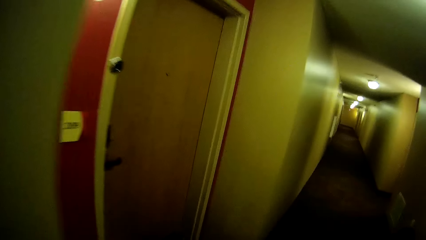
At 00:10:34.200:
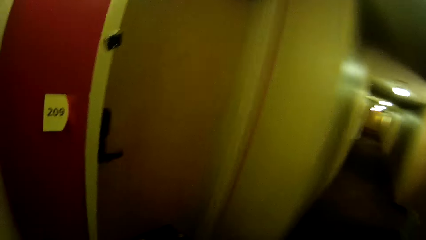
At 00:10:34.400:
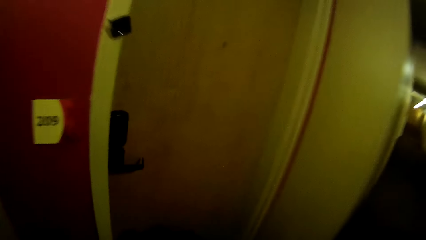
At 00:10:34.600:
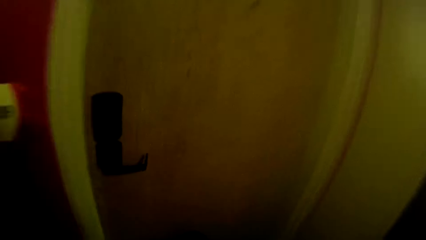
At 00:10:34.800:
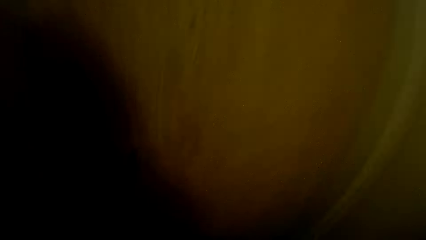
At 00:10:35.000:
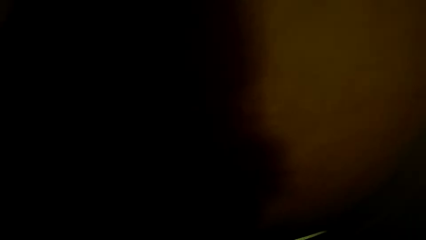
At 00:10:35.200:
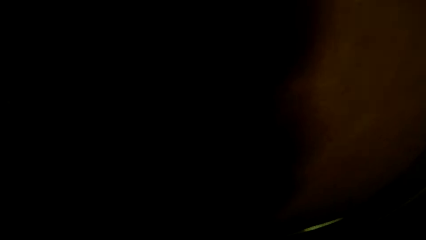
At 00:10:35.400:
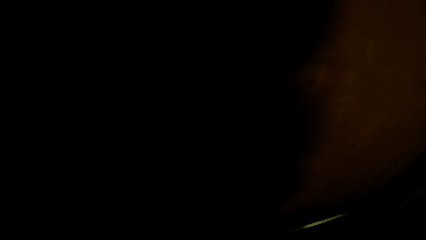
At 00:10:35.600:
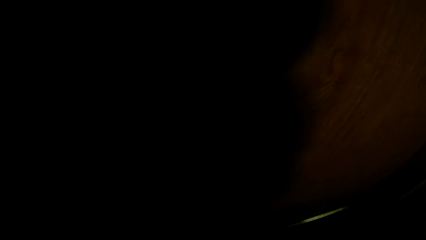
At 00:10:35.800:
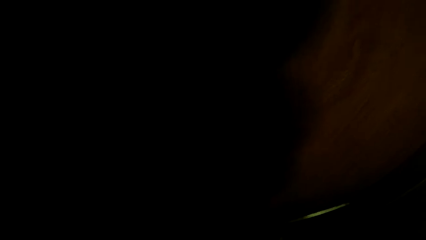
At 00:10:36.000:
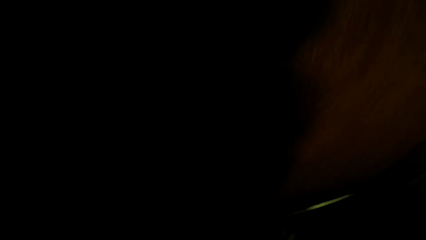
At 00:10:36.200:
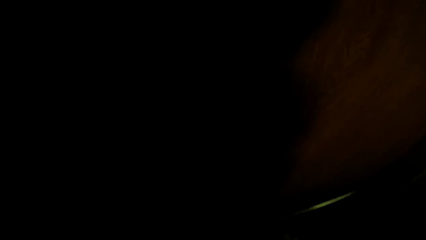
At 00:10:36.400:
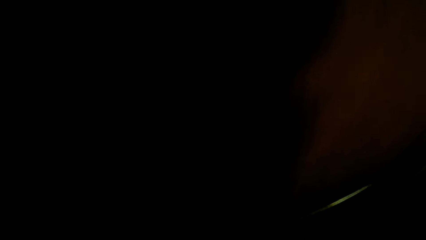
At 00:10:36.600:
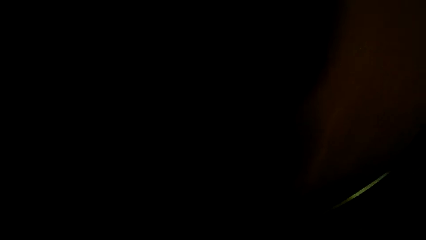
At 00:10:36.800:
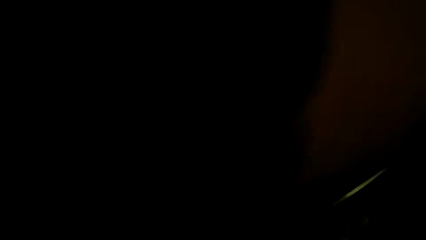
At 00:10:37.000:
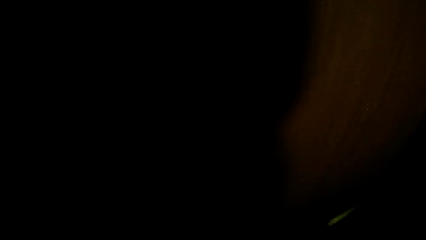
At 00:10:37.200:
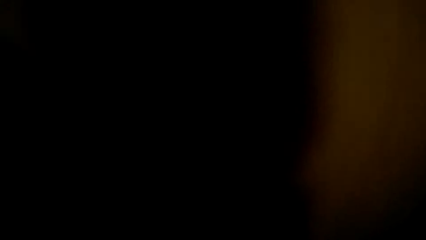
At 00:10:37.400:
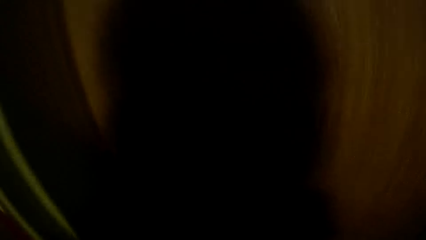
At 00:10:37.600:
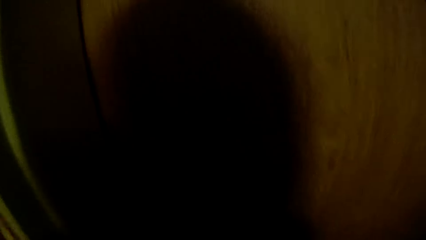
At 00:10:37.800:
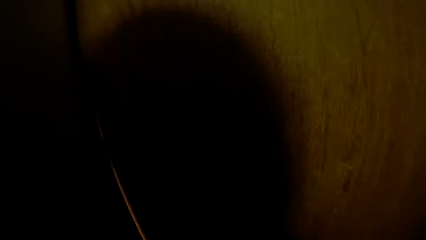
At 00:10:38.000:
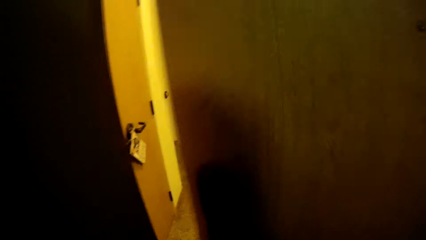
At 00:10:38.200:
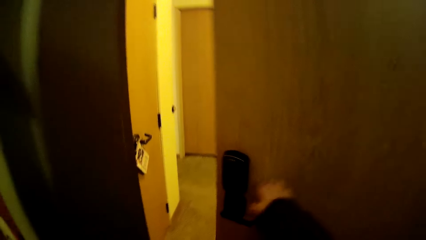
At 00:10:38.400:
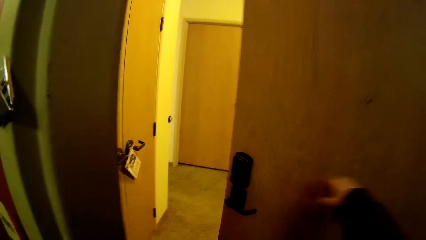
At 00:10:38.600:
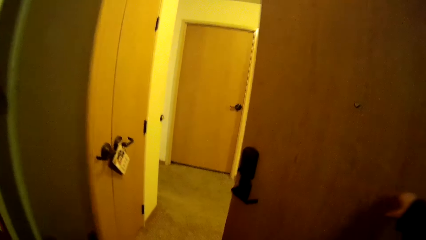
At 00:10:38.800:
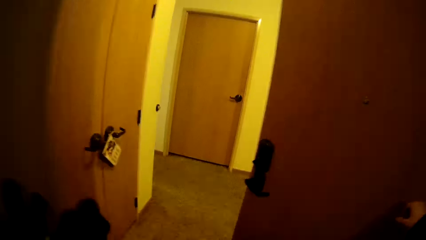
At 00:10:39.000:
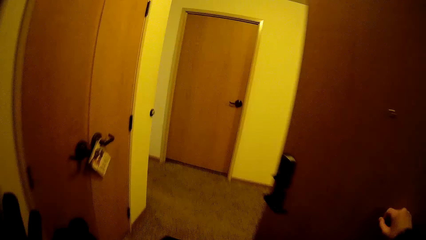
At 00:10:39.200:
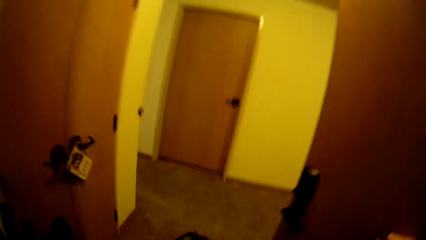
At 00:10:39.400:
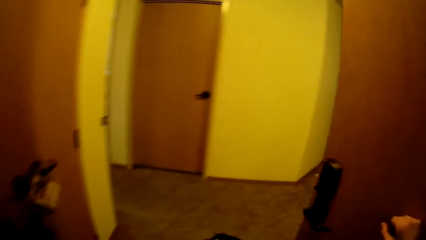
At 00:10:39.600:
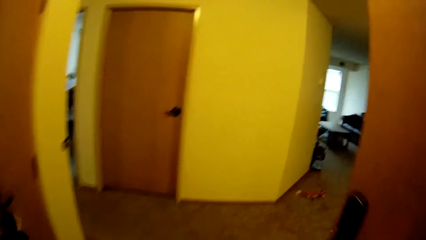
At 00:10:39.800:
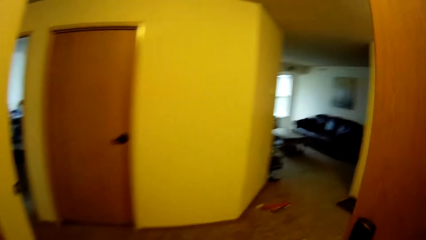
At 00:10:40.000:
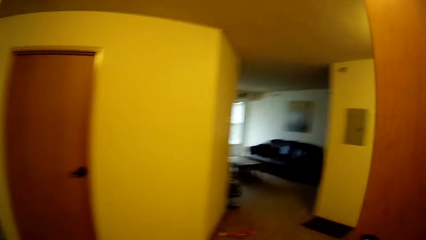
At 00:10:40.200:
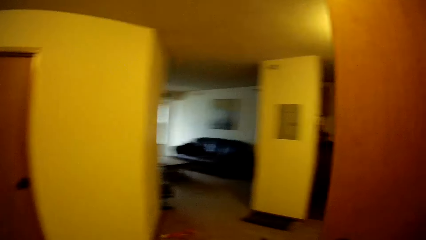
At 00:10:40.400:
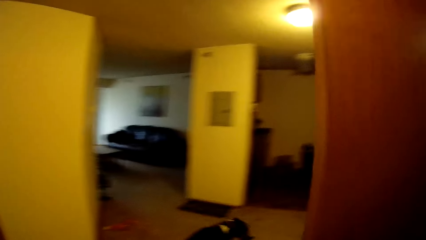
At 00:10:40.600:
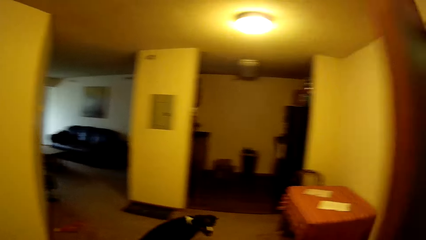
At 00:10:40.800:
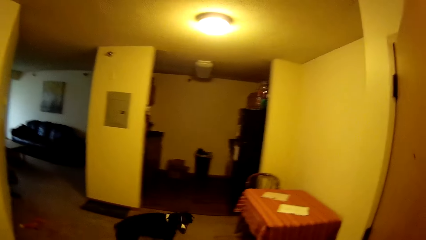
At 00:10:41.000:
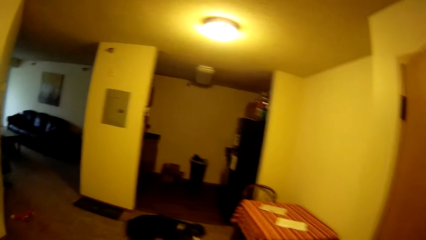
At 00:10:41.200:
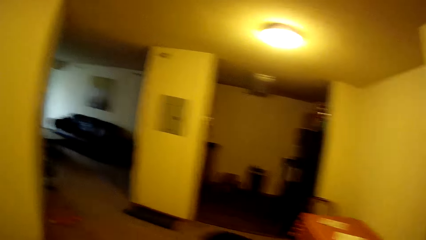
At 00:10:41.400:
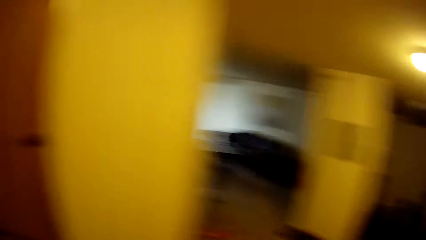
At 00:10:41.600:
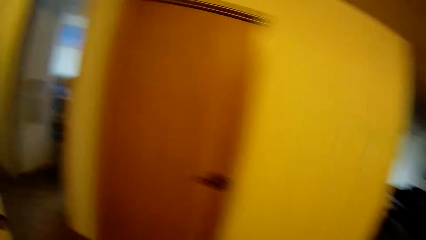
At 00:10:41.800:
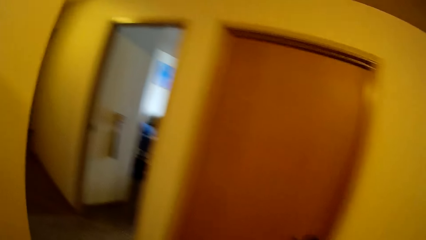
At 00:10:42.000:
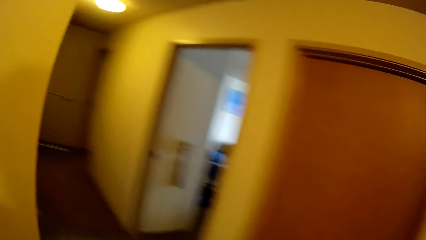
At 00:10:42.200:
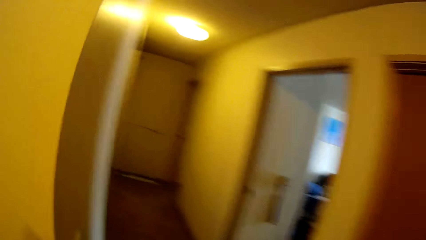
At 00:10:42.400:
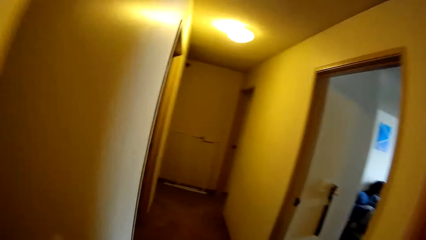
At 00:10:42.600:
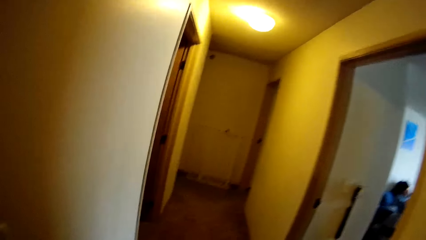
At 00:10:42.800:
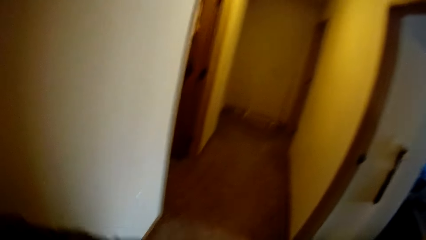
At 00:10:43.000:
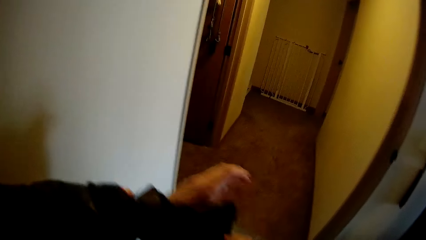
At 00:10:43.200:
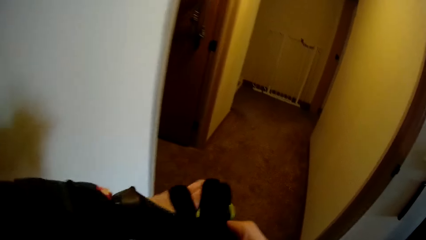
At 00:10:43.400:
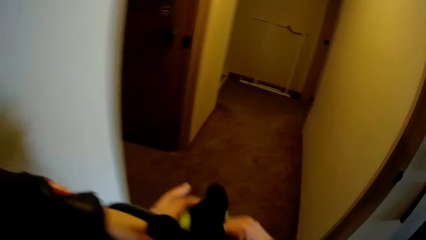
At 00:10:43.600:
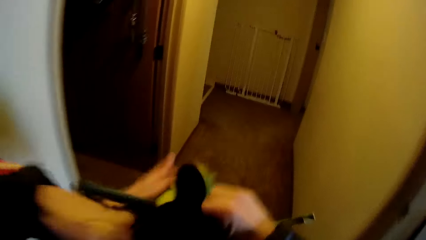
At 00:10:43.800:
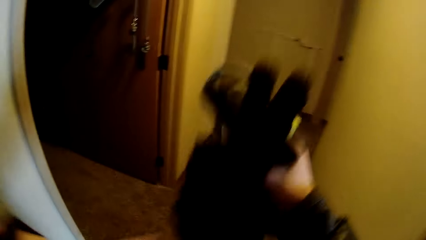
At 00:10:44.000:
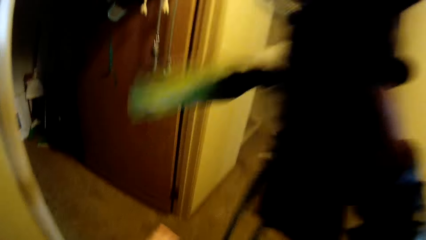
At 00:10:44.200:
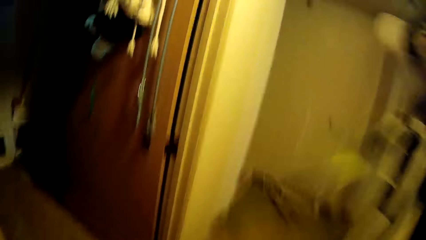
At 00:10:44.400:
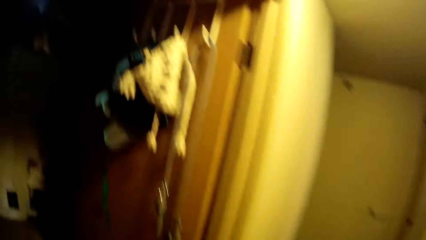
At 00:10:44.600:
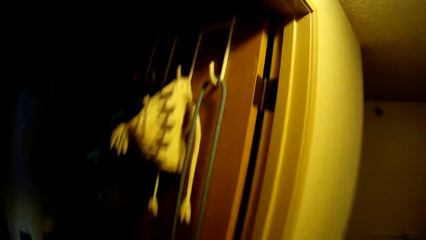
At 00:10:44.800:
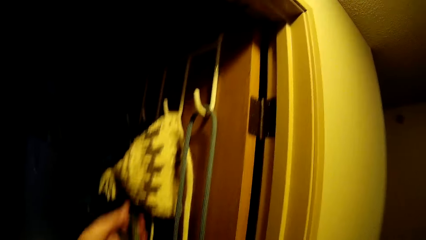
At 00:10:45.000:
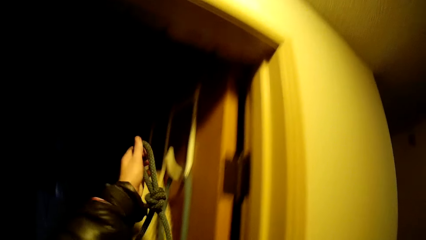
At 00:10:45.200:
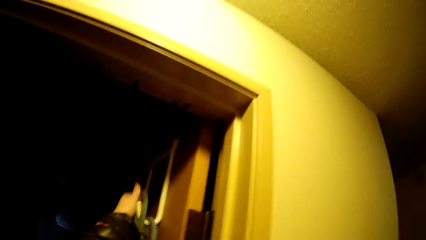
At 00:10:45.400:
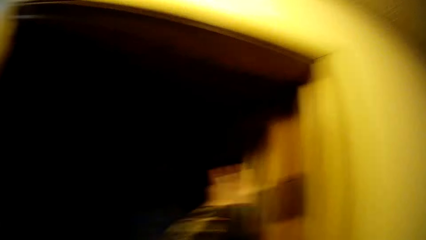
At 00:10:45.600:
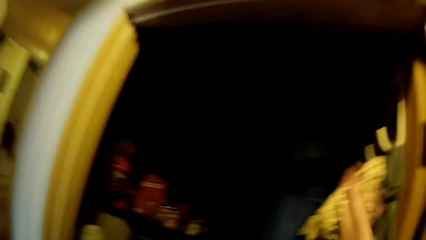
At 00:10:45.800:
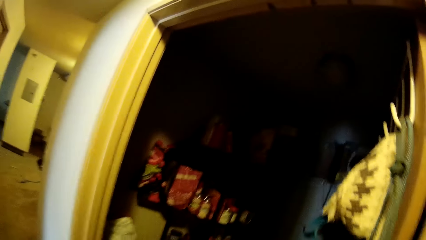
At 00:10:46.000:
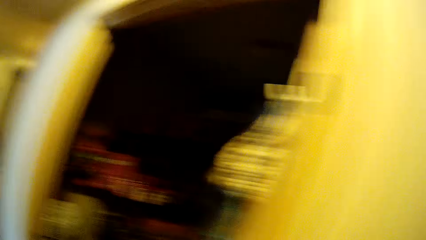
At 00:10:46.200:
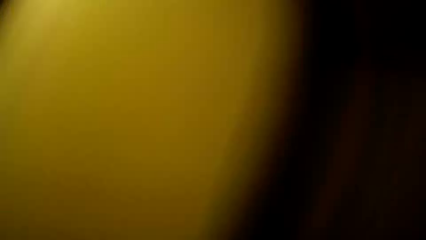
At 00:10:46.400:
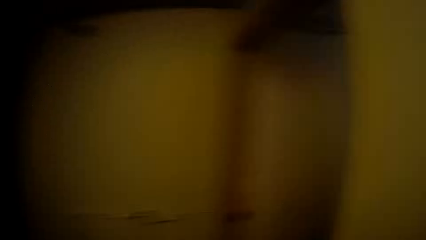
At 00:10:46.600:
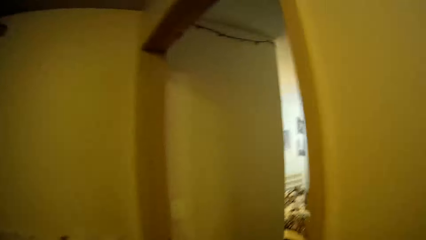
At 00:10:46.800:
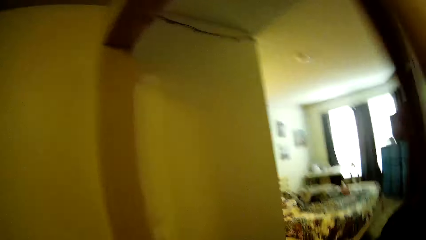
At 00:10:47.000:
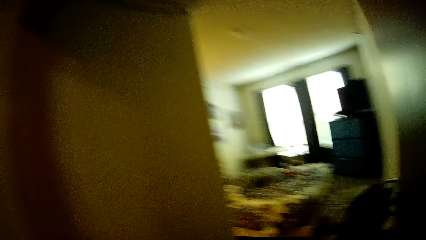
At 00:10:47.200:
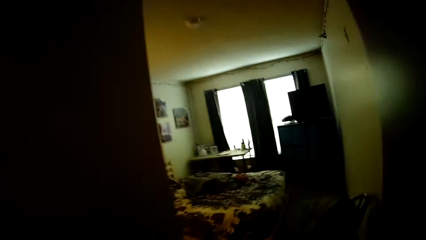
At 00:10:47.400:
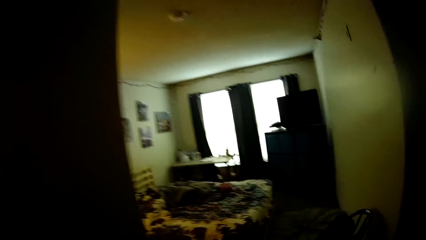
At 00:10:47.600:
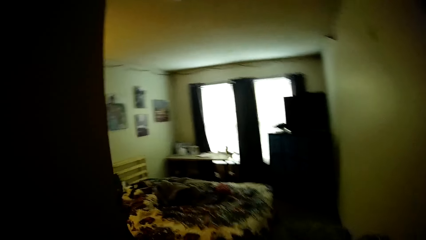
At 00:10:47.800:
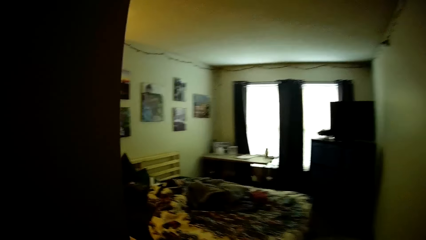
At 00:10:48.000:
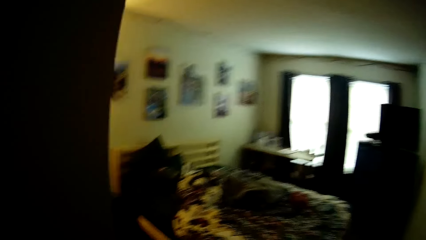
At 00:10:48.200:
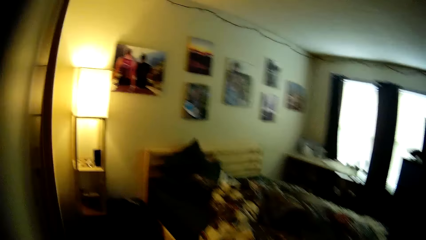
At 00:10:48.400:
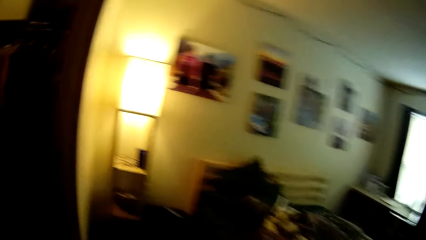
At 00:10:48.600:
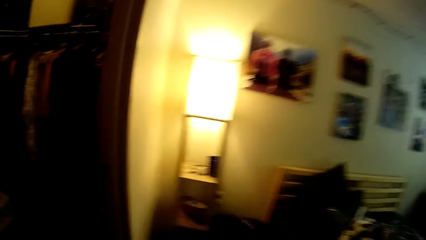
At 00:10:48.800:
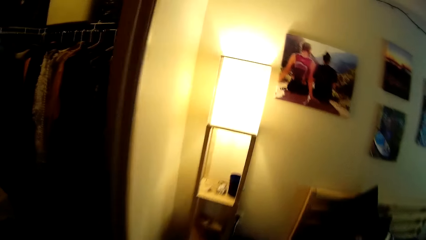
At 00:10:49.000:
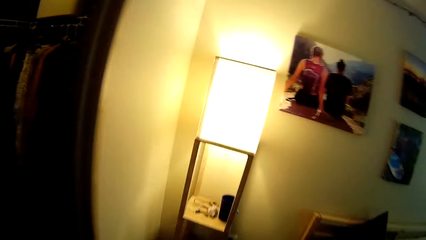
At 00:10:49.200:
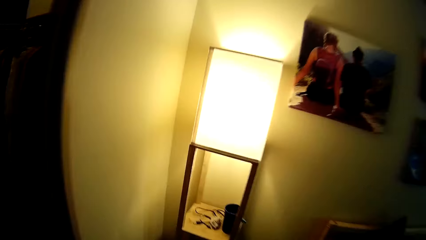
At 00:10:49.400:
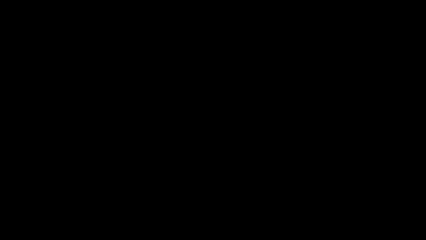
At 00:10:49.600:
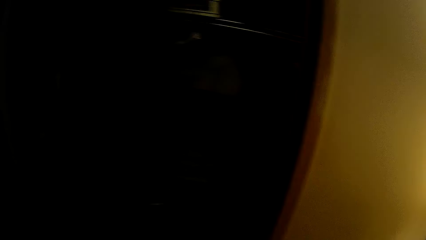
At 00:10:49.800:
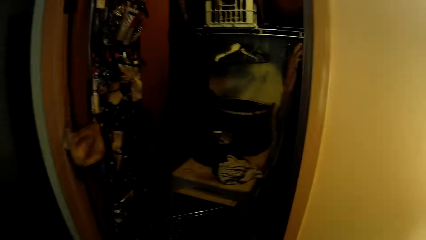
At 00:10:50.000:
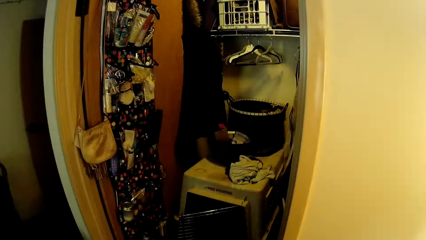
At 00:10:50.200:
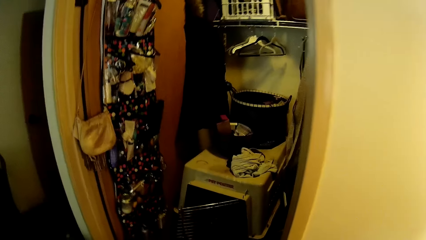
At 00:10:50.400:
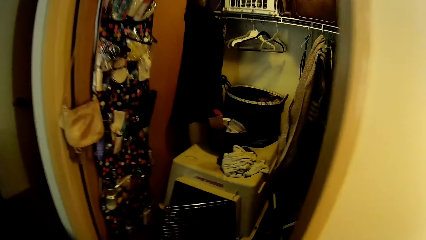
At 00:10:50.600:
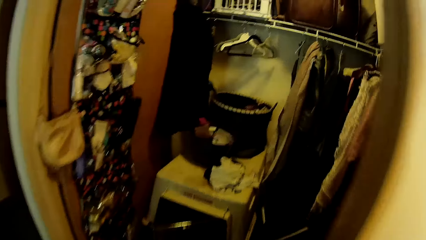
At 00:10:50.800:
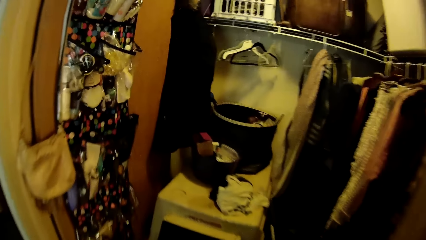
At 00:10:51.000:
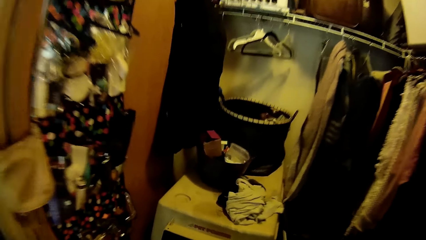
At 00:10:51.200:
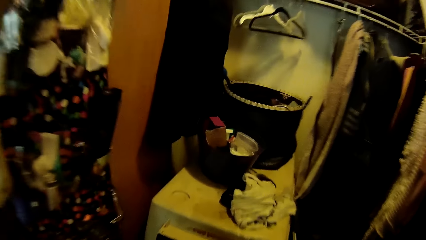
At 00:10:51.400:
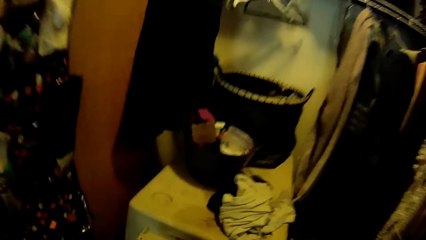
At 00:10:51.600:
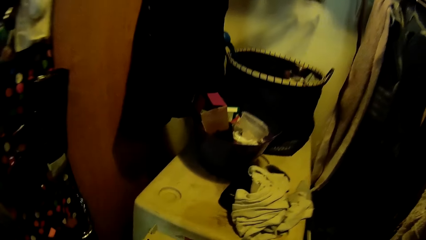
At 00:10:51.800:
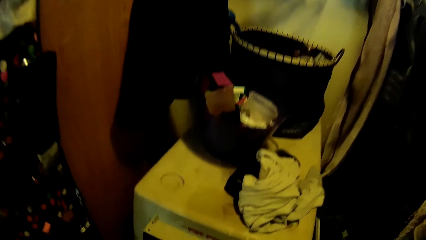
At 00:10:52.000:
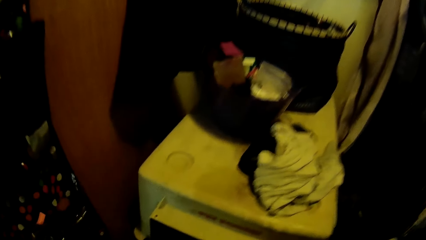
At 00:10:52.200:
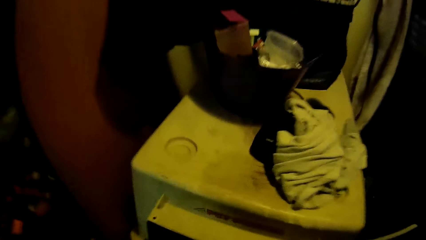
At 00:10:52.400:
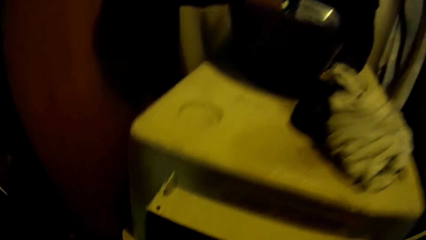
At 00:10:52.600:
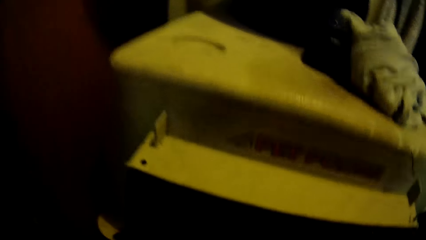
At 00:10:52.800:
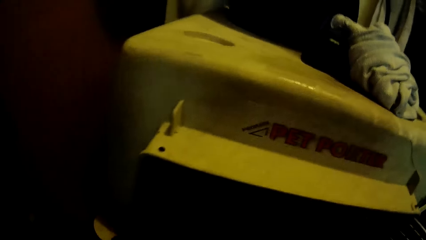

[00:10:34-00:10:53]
The camera wearer opens the door. They enter inside. They remove the glove from the hand. They hang the gloves. They look around.
